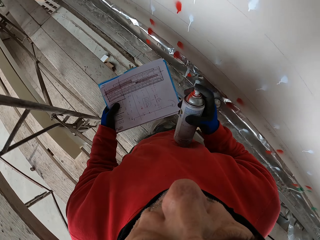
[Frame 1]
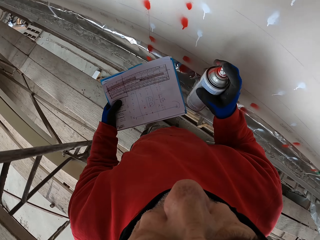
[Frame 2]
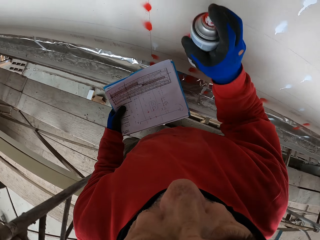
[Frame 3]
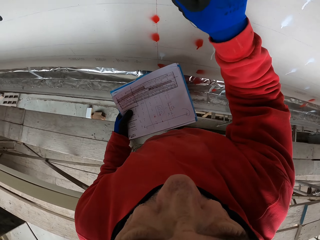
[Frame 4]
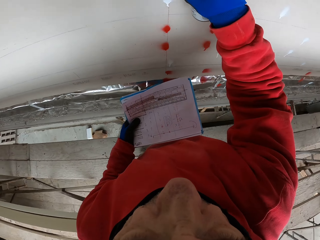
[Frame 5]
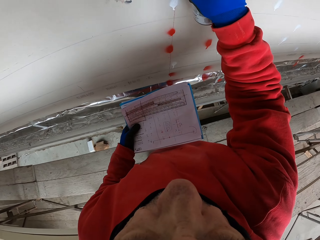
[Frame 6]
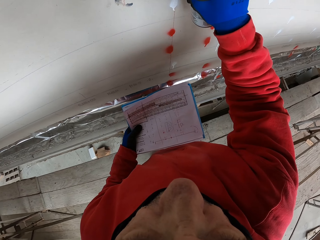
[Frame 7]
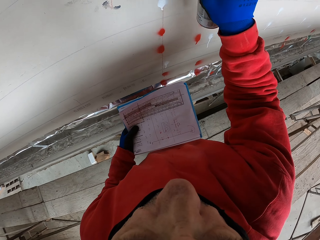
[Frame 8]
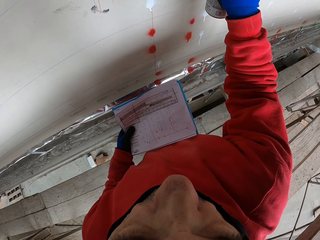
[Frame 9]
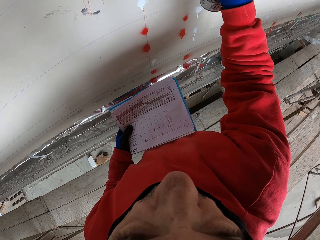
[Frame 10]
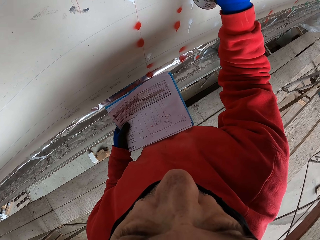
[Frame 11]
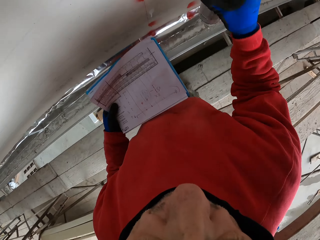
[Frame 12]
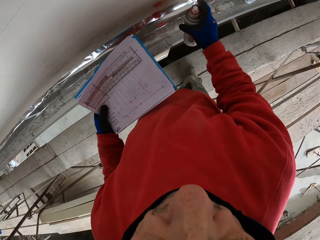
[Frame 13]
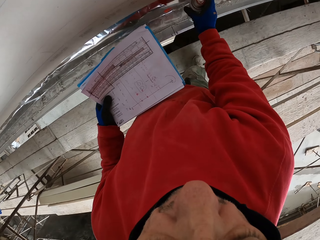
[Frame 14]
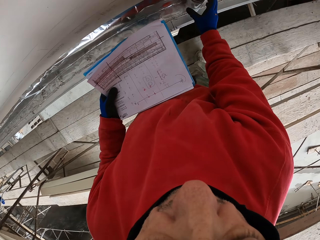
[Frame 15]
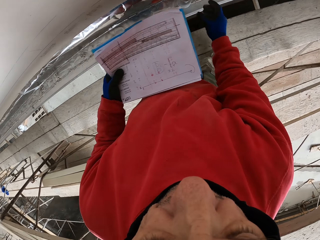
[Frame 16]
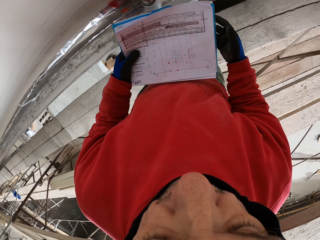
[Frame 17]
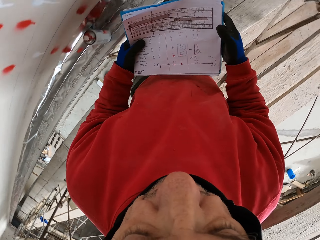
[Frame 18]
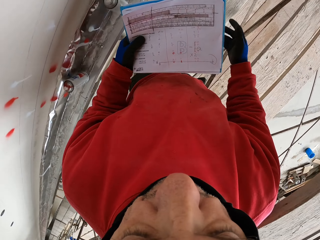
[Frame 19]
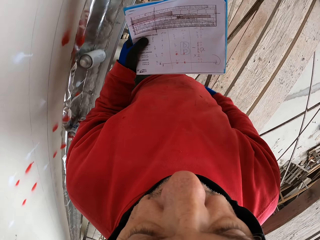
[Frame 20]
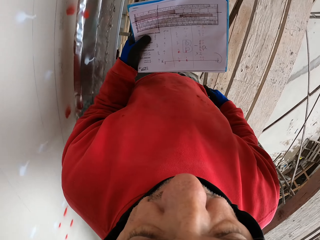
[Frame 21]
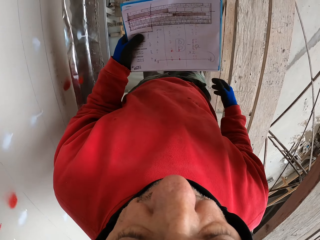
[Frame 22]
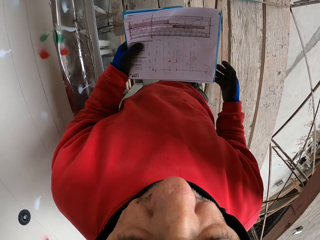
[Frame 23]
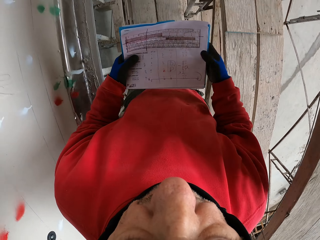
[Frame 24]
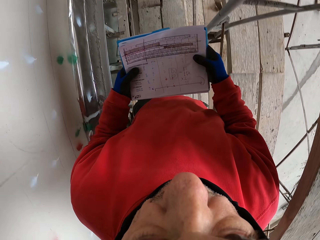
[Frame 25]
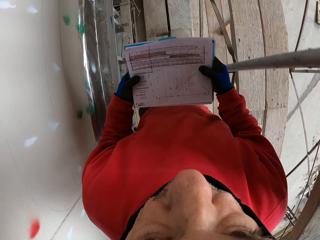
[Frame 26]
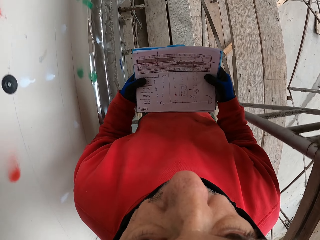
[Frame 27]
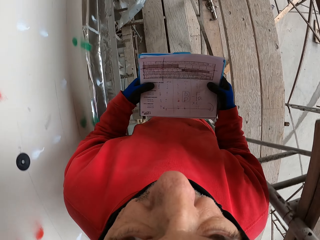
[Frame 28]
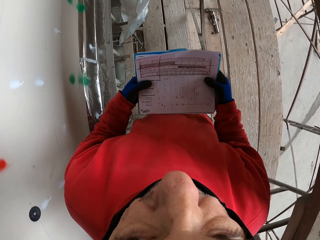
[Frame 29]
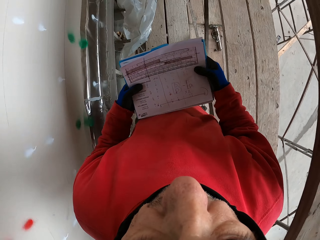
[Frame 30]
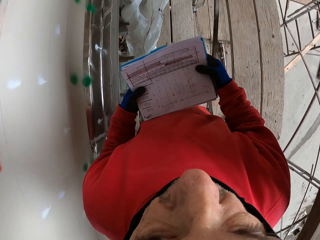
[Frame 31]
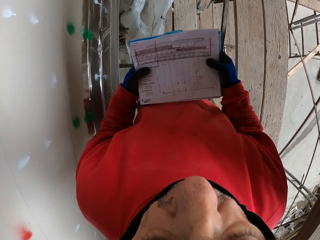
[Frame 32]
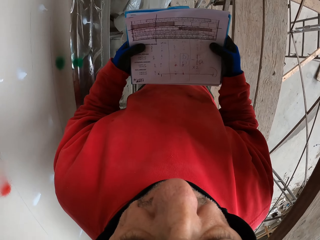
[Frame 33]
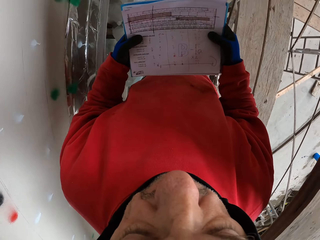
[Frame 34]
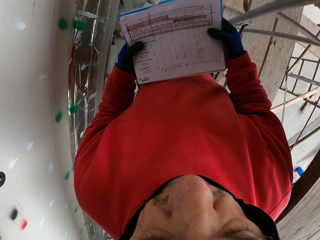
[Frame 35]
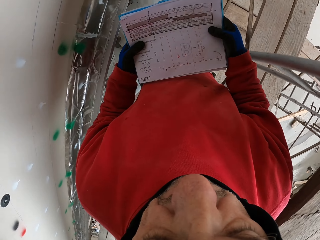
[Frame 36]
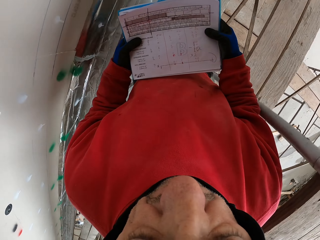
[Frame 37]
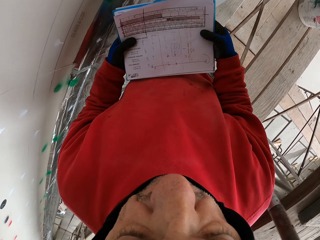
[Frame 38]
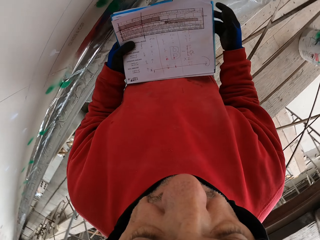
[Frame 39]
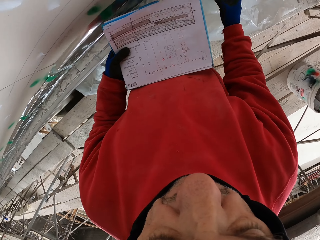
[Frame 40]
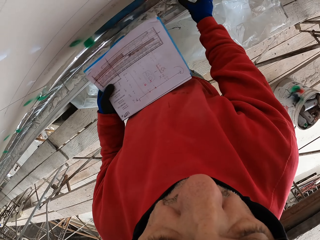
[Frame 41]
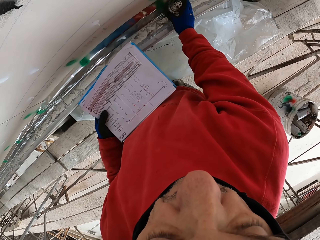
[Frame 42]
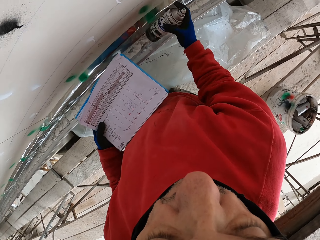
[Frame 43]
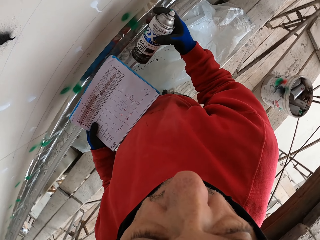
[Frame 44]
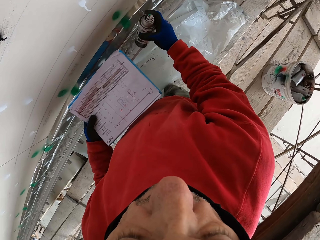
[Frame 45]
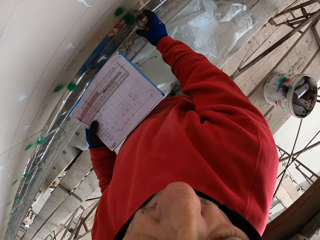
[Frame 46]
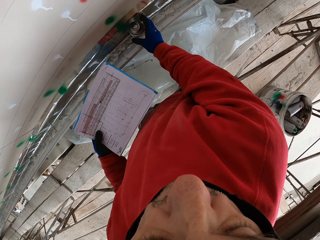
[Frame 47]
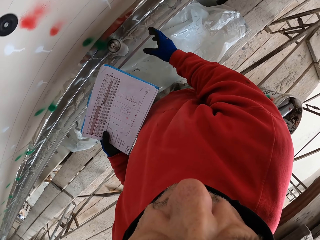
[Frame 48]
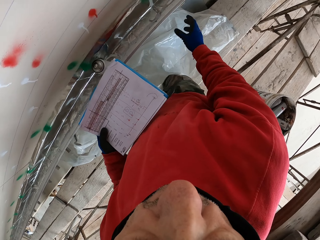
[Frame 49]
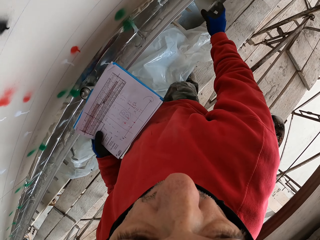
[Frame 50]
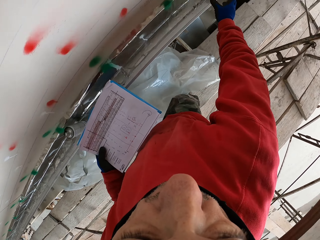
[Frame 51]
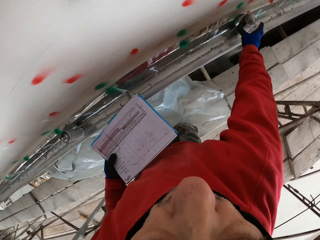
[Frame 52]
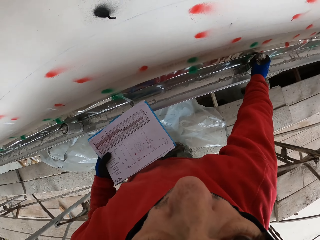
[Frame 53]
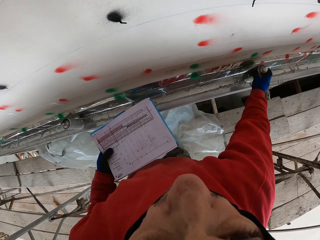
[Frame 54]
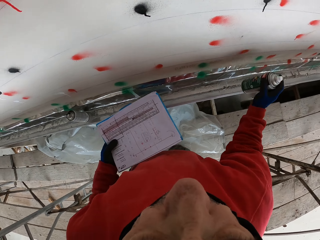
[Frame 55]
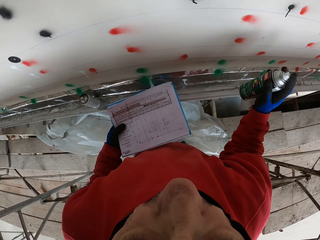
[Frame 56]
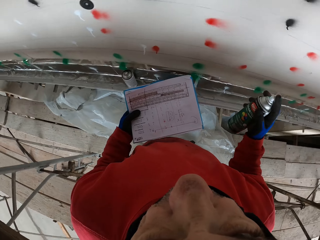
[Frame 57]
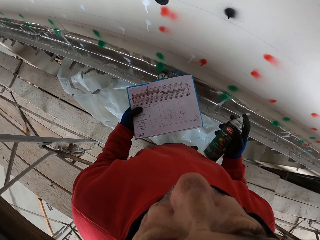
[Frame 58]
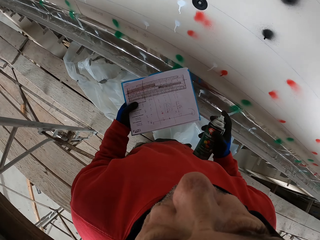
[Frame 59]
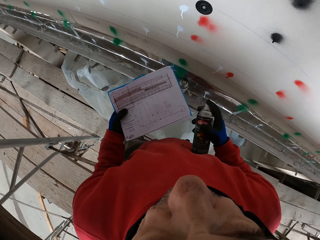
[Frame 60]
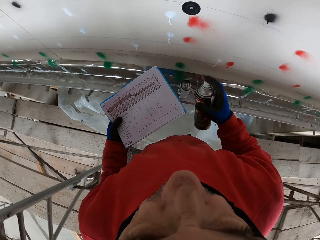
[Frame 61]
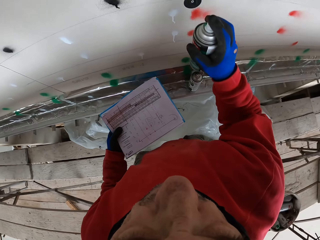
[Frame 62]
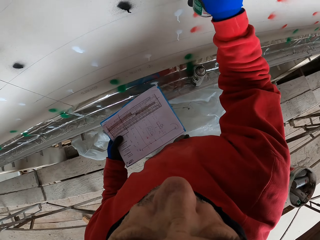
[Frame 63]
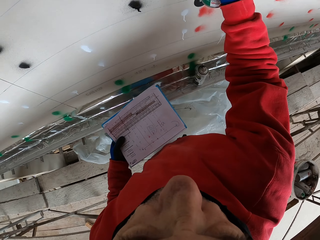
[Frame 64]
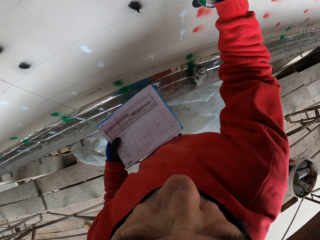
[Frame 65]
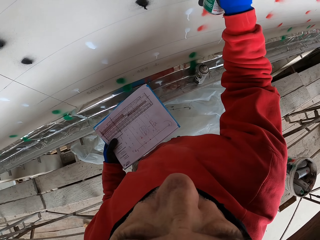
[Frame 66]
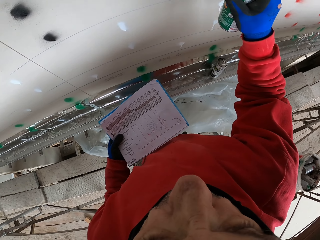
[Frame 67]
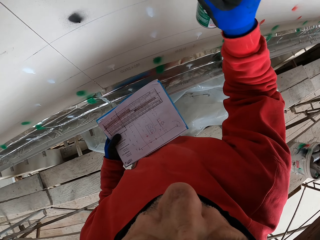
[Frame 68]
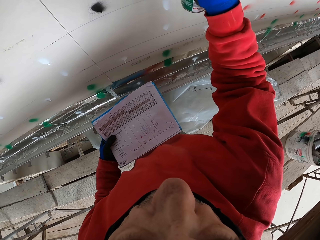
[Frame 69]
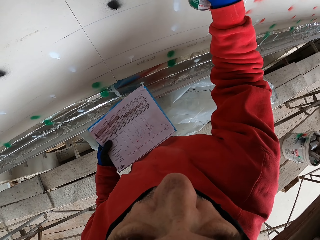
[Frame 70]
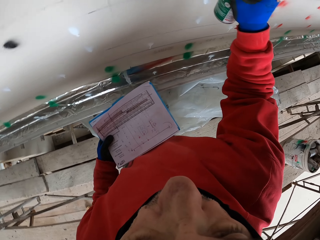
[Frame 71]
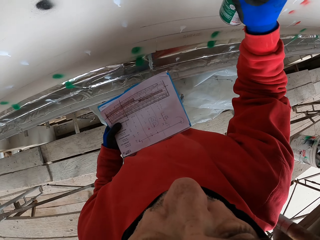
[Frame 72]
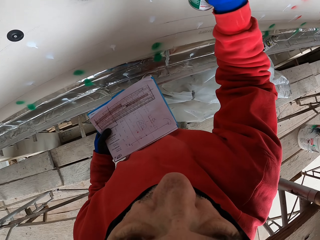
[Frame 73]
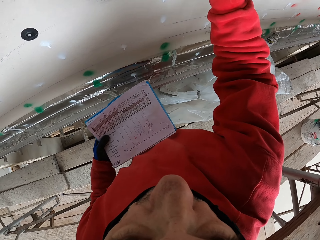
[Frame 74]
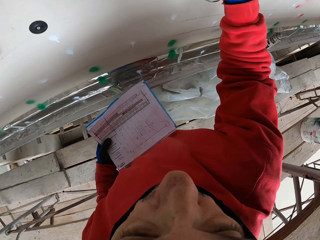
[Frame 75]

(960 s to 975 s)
The camera wearer sprays marks on the wall. They put the spraying can on the shelf. They read instructions on the paper and walk on the wooden surface. They pick the spraying can from the shelf and stare at the spraying can. They put the spraying can on the shelf. They walk. They take the spraying can from the shelf. They spray marks on the wall.

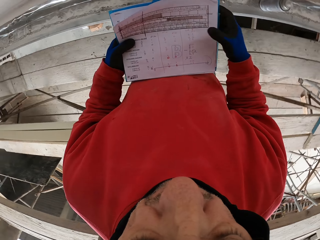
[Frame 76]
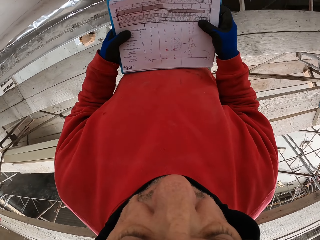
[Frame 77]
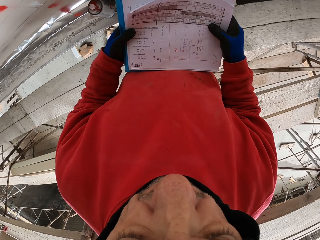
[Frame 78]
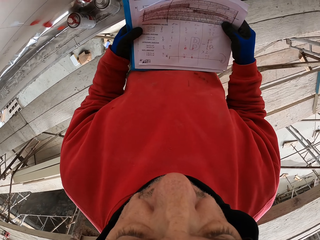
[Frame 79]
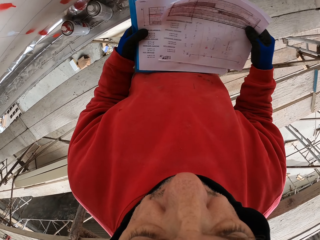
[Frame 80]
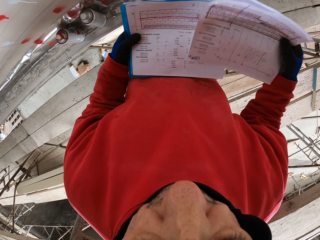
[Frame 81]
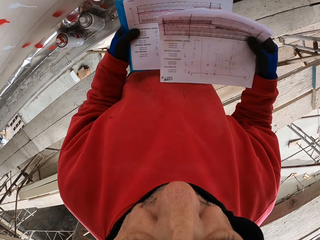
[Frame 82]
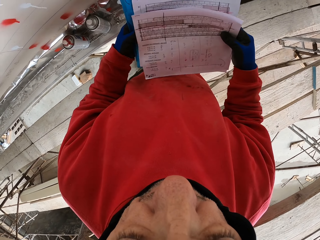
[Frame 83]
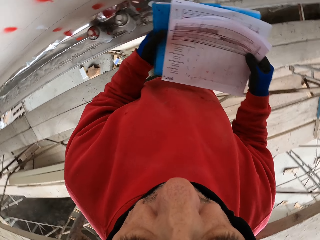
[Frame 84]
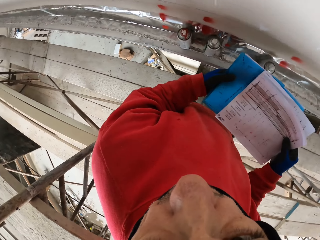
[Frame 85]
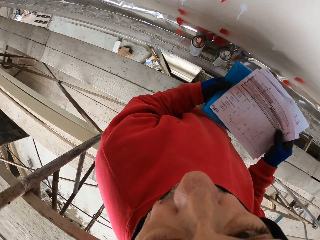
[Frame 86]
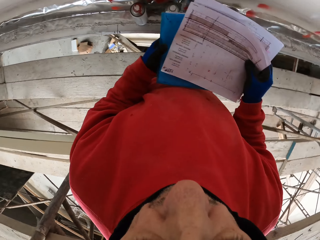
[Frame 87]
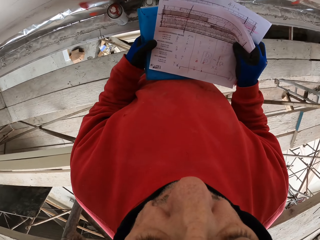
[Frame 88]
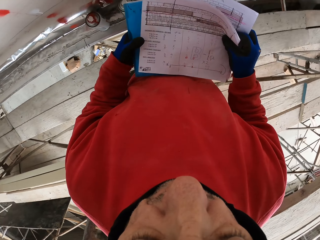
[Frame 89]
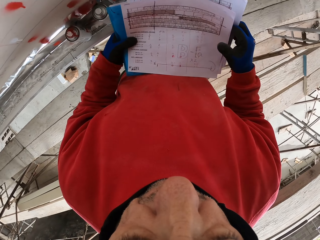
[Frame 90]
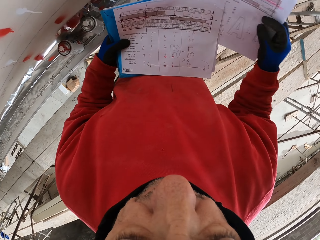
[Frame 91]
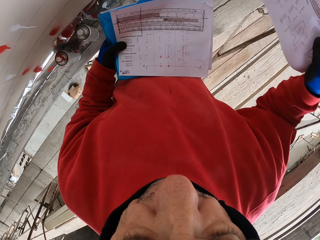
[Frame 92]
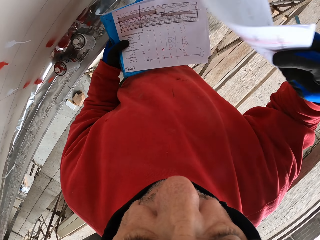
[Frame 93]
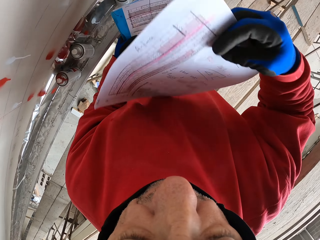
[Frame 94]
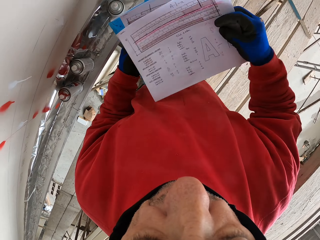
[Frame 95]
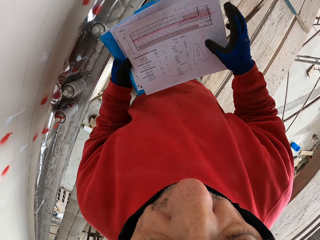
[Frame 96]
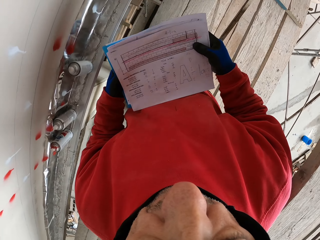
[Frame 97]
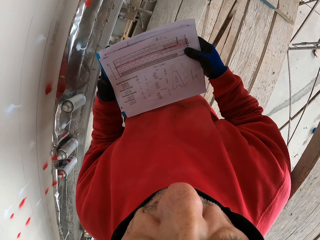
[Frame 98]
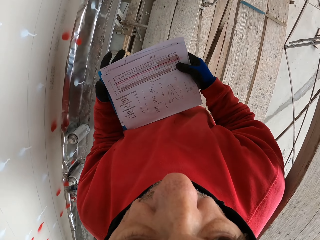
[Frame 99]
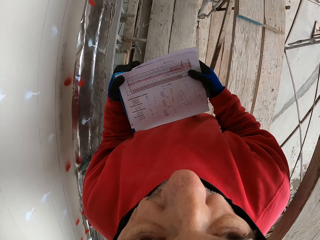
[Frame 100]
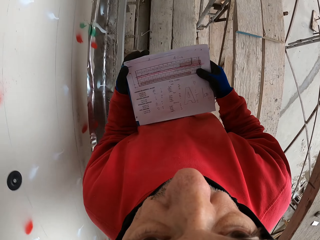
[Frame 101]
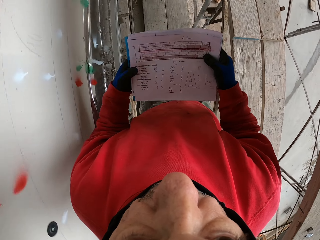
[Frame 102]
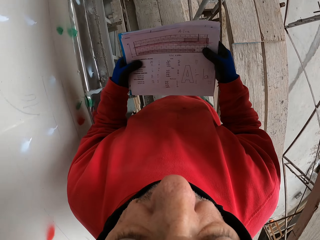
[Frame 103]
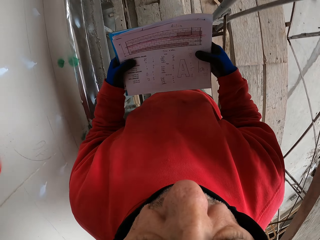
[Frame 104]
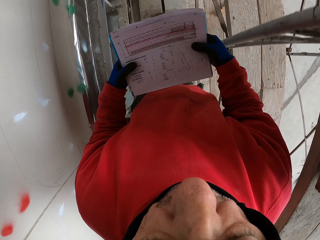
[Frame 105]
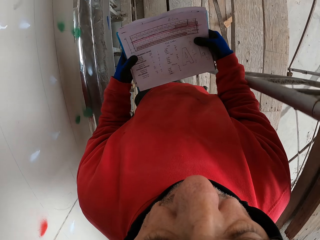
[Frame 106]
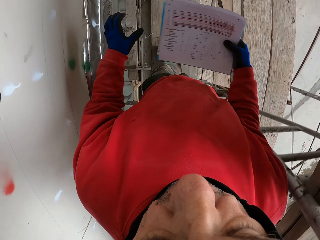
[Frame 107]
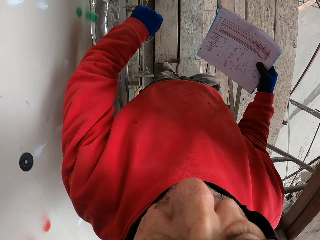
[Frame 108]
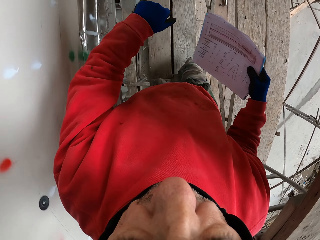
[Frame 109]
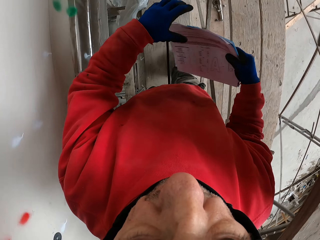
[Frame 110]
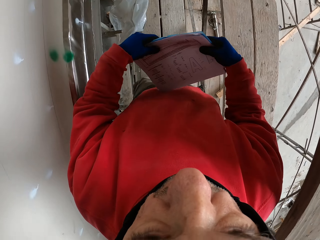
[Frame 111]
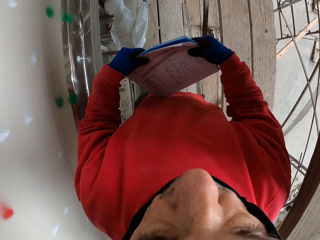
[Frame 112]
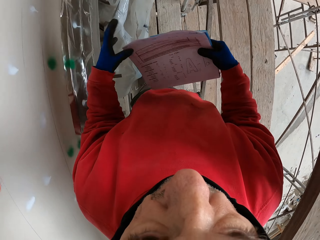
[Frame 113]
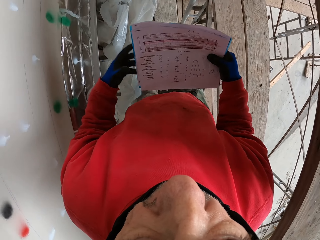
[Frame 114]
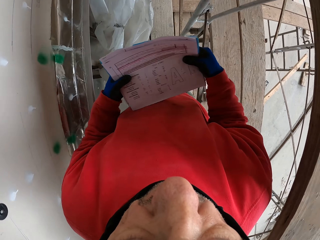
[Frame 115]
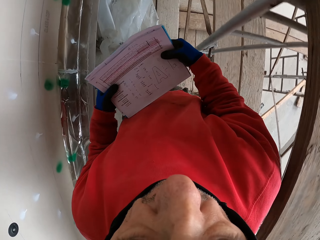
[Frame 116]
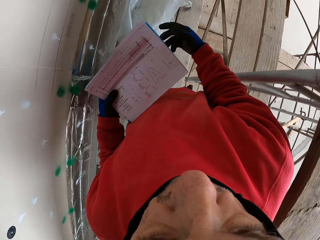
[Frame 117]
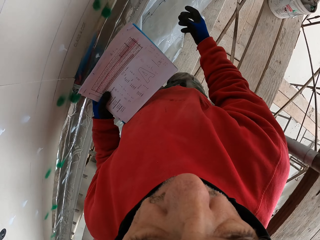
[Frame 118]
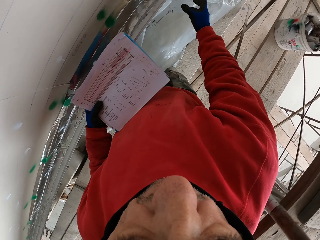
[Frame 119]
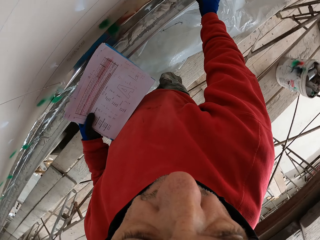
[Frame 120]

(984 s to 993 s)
The camera wearer puts the spraying can on the shelf. They read instructions on the paper, hold the paper, and look around. They look at the paper. They flip pages. They walk on the wooden surface.
